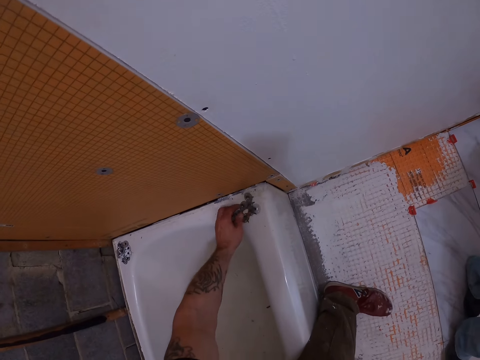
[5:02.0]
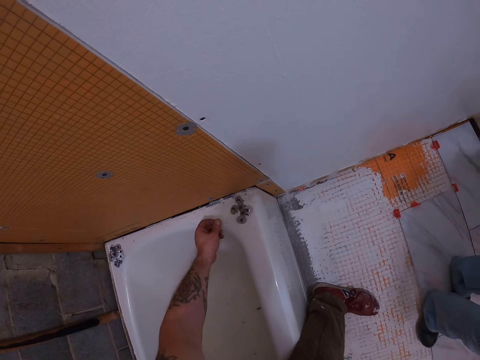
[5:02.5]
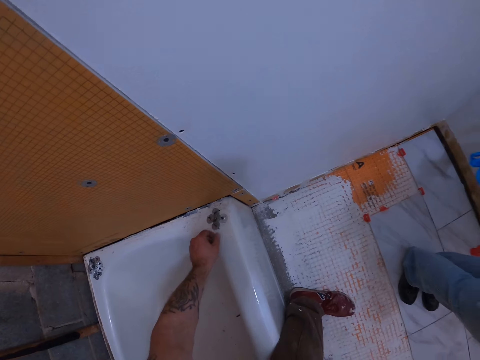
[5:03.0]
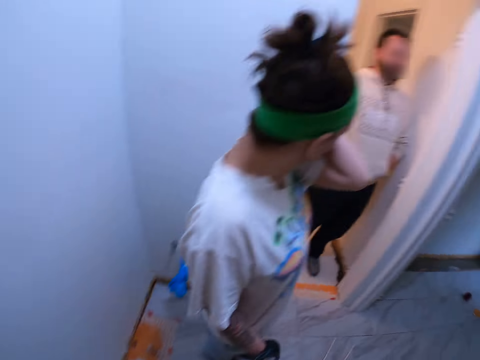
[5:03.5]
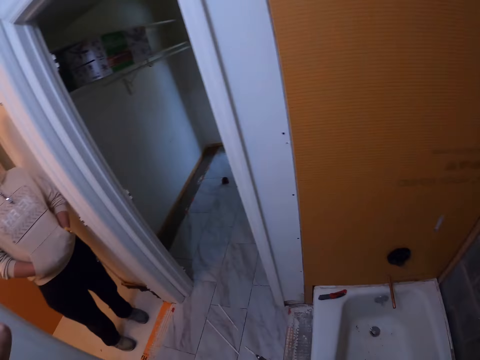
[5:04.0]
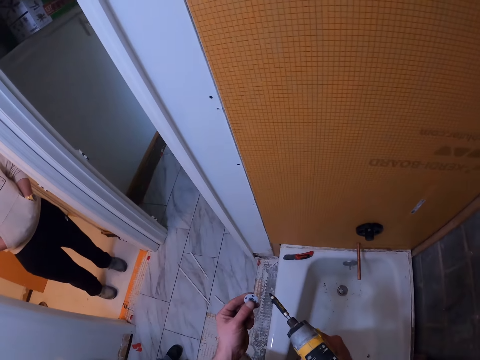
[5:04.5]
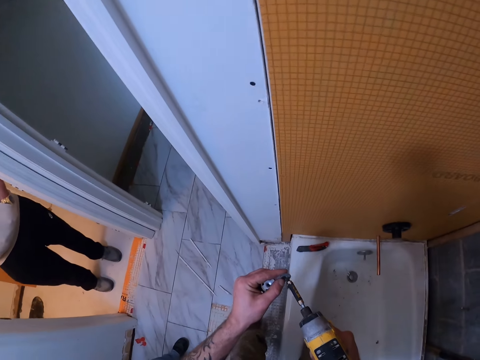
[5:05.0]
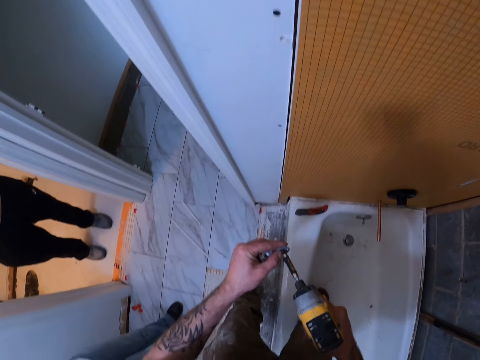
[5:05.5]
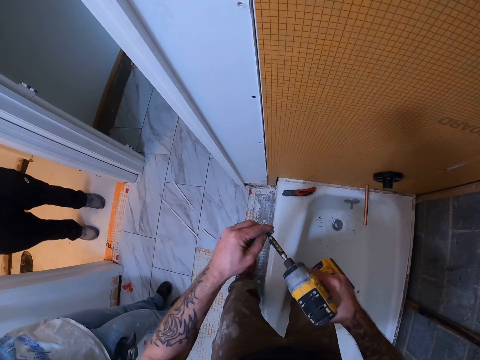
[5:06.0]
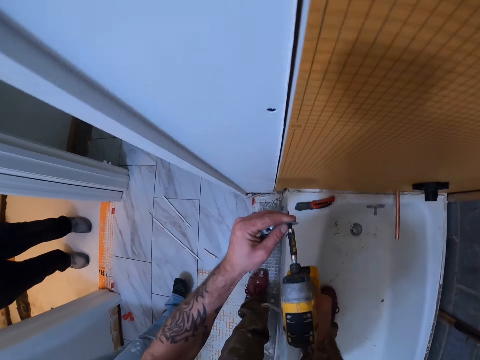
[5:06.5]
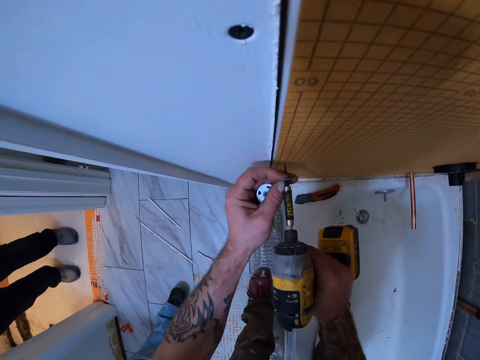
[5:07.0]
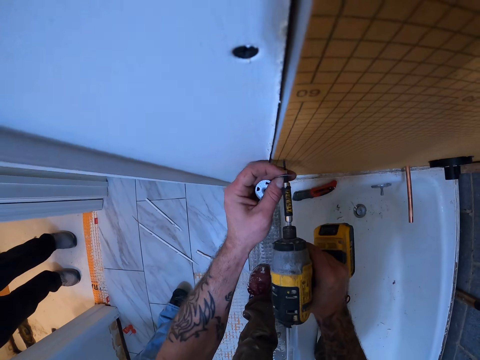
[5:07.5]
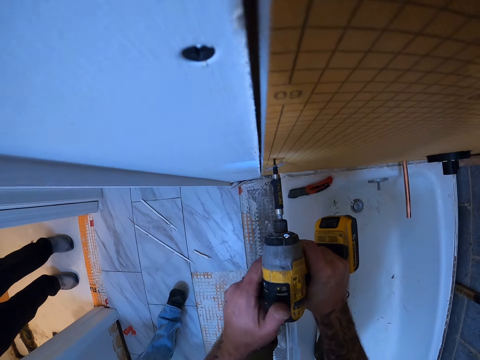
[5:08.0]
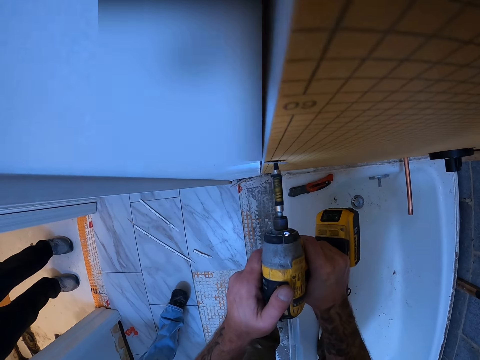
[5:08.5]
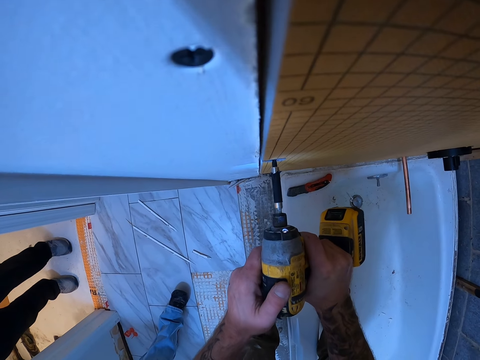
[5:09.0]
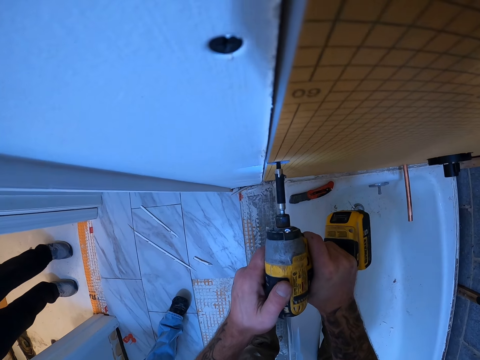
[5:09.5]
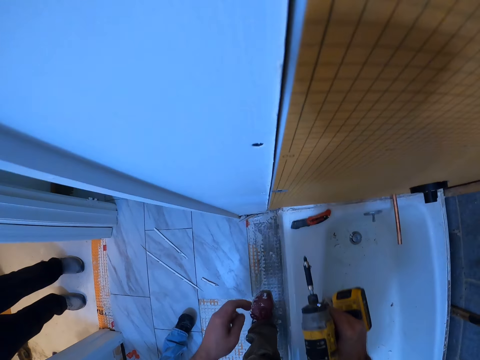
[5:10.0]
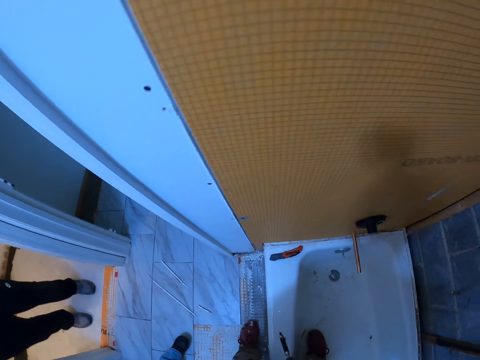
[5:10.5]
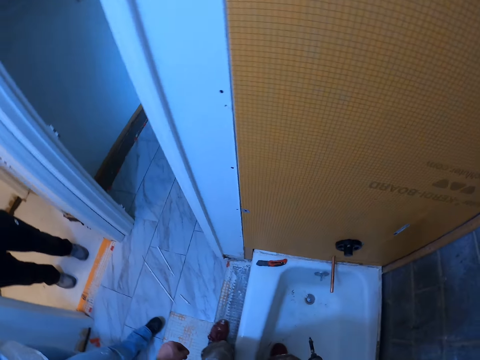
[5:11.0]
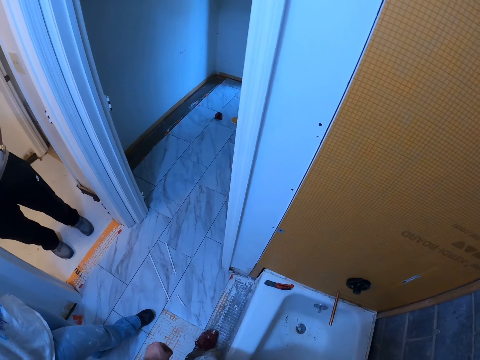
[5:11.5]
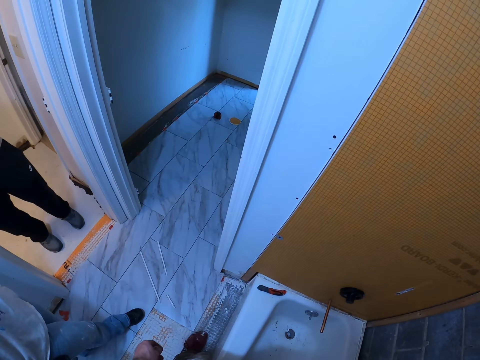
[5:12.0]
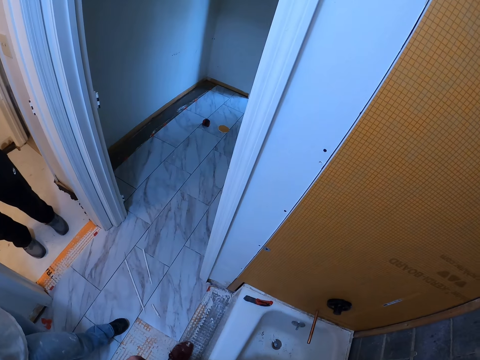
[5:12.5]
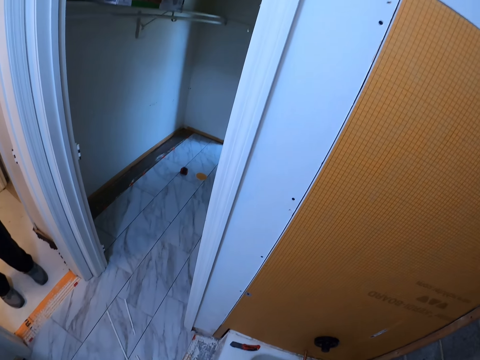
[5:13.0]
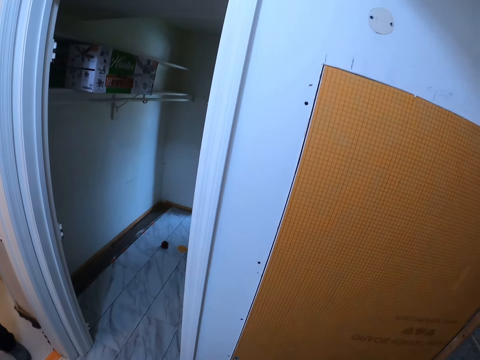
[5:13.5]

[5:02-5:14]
The camera wearer picks up some tile backer washers from the tub. They insert the tile backer washer into the tip of a drill. They drill the tile backer washer into the tile backer board. They stand up.

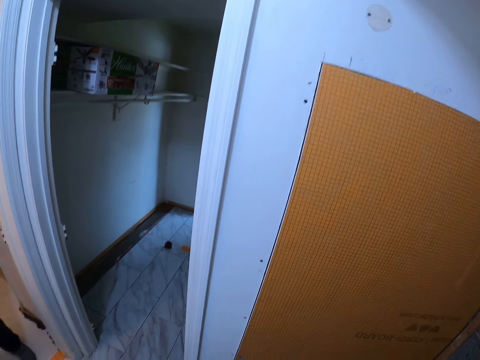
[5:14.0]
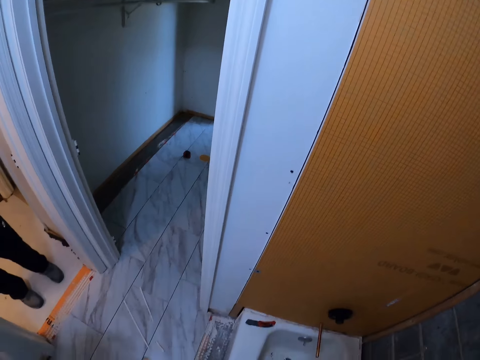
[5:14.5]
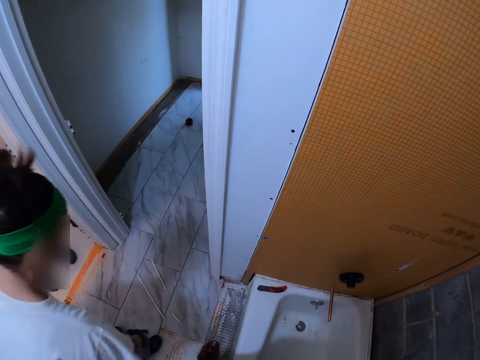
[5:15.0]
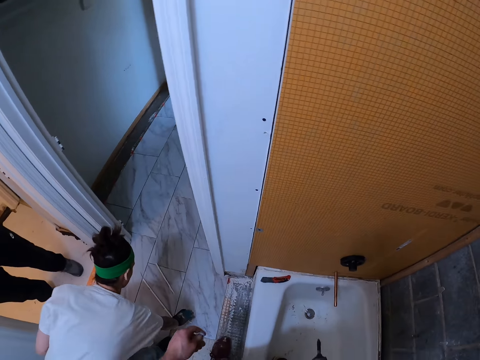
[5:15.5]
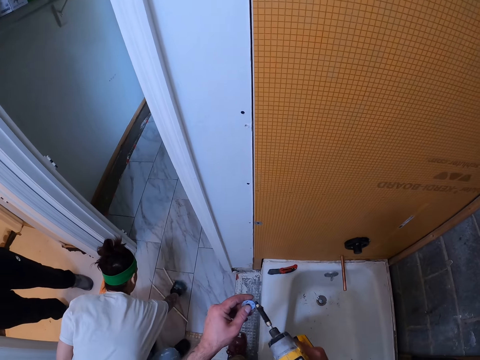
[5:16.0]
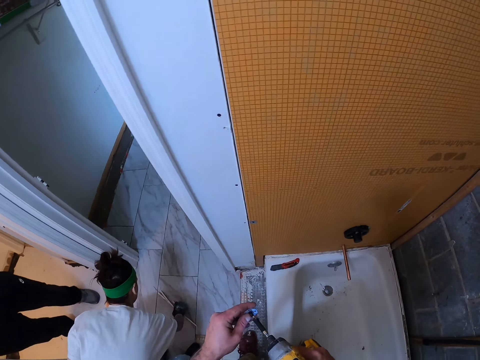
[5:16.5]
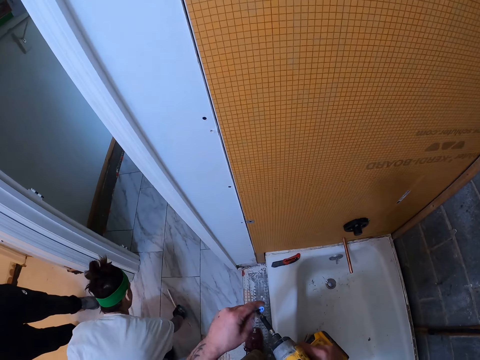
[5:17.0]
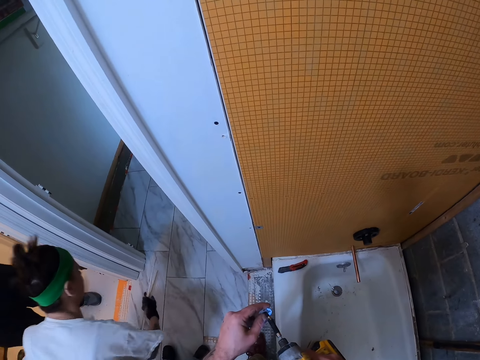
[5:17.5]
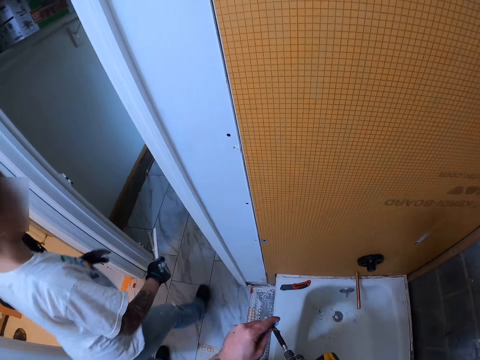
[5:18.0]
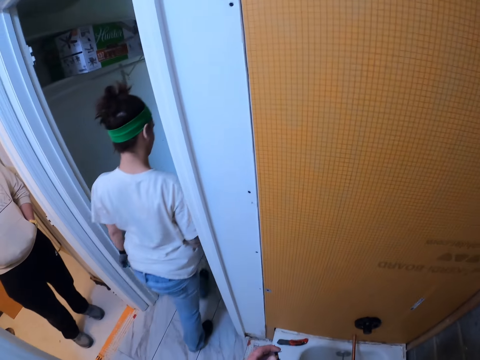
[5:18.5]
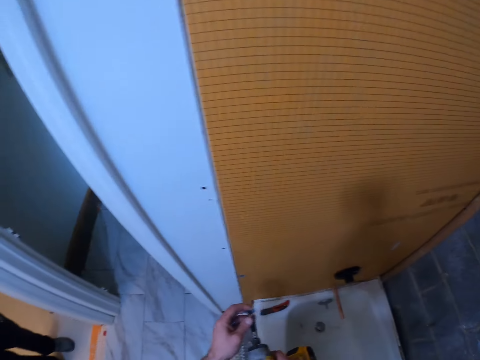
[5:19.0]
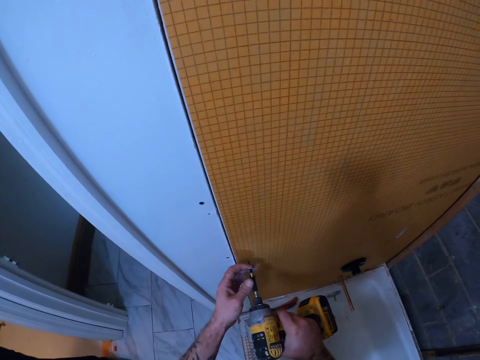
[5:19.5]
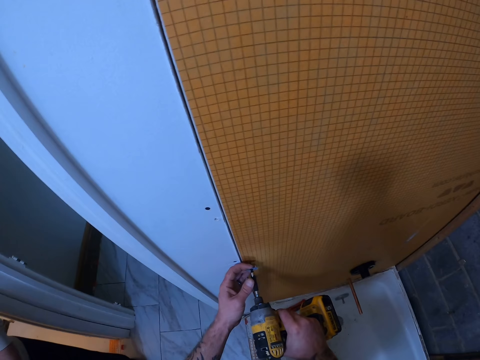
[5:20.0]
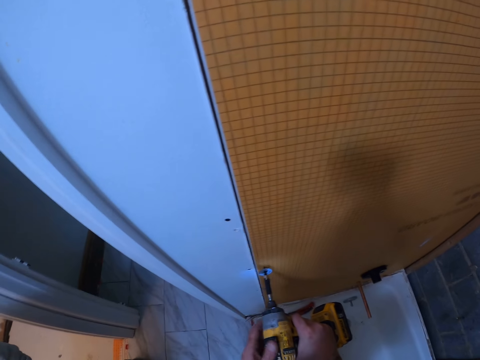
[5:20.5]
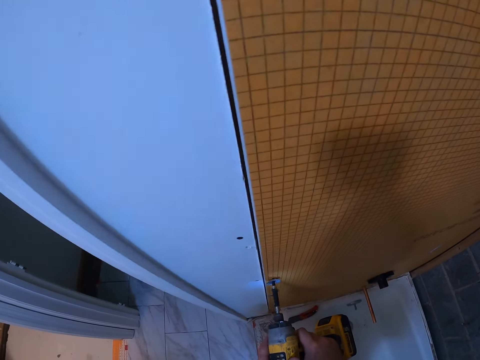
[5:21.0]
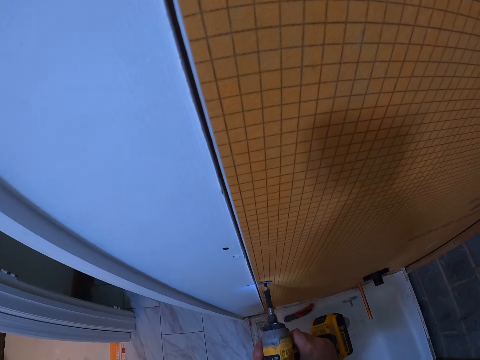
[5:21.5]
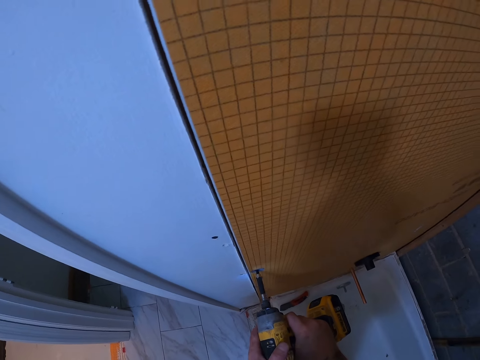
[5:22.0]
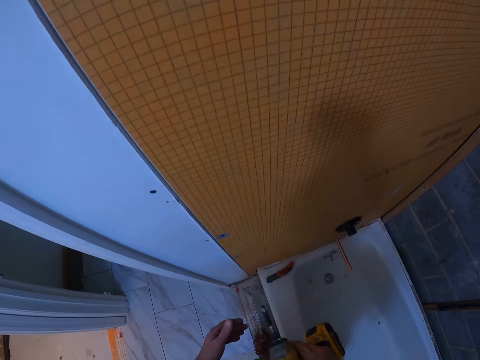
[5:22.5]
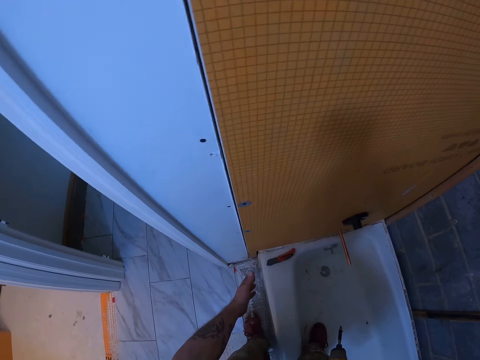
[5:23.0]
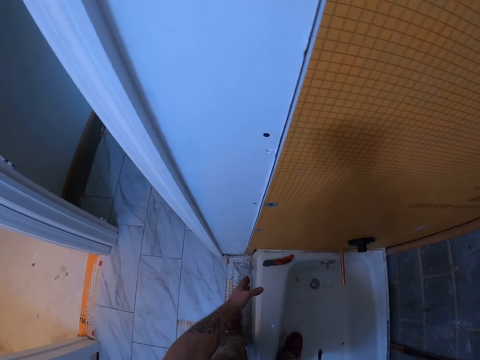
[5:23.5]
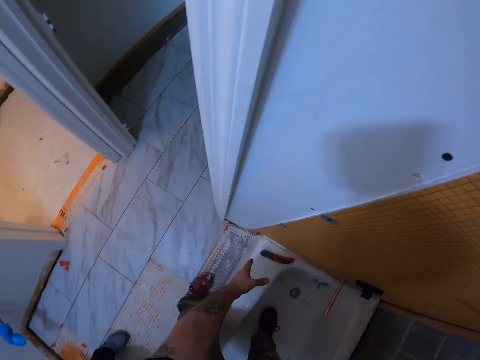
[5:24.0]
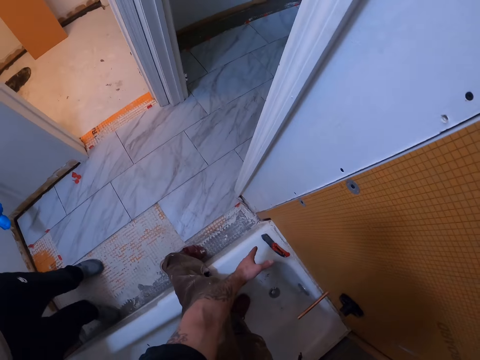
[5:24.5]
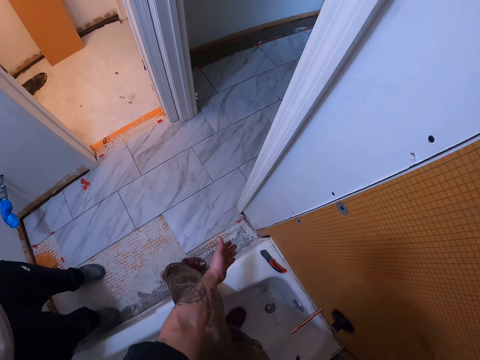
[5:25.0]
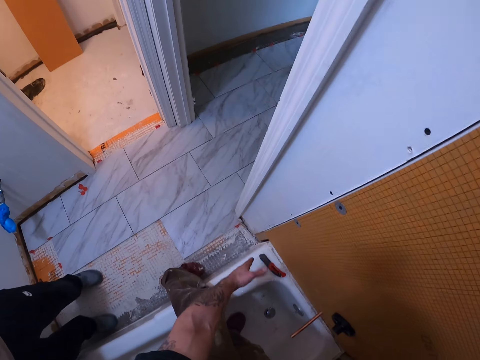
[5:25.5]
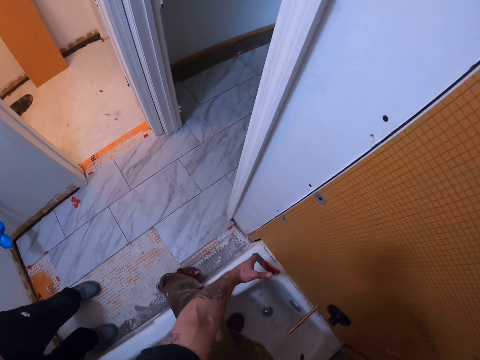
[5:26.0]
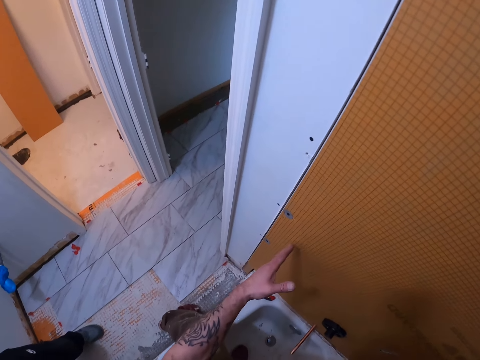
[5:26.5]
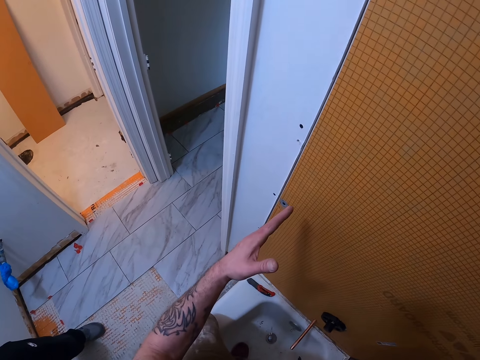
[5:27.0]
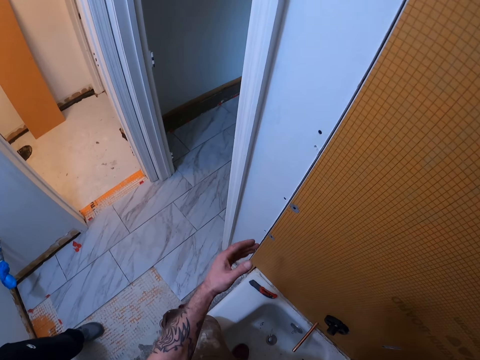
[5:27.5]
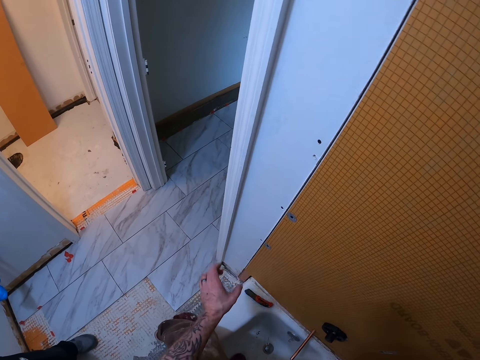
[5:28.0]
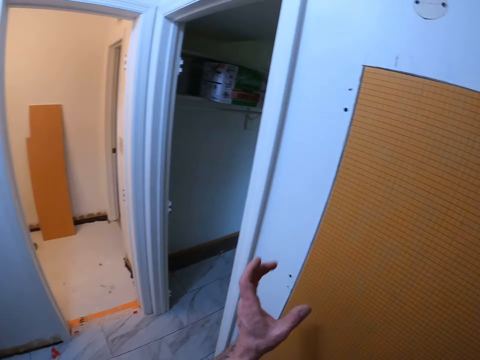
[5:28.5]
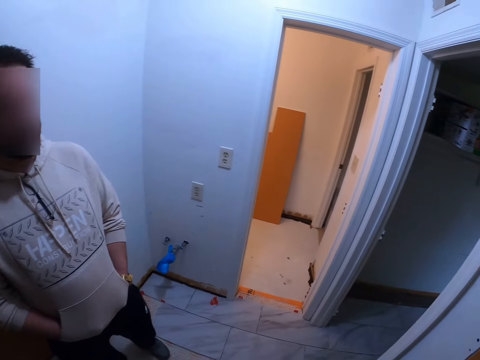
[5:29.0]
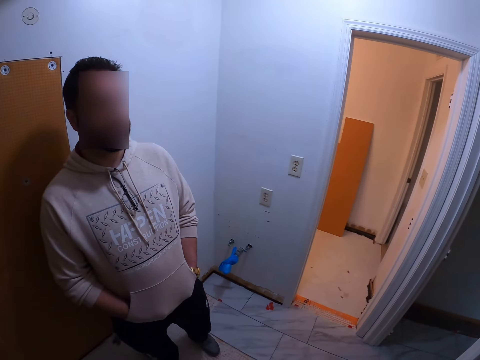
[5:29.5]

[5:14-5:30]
A person picks up the pieces of plastic wall panel. The camera wearer inserts another tile backer washer or grip cap into the tip of the drill. The person walks with the pieces of plastic wall panel to another room. The camera wearer places the grip cap on the plastic wall panel. He drills the tile backer washer into the tile backer board. Another person walks to the room. The camera wearer moves his left hand.
